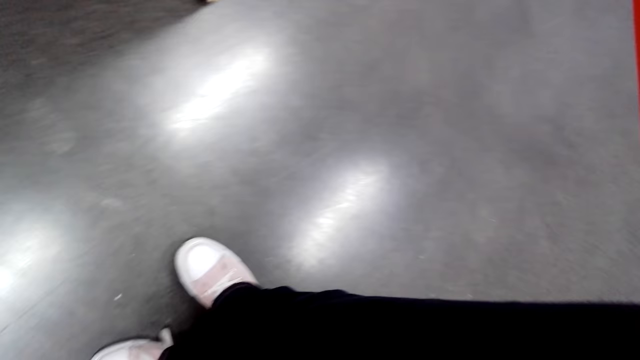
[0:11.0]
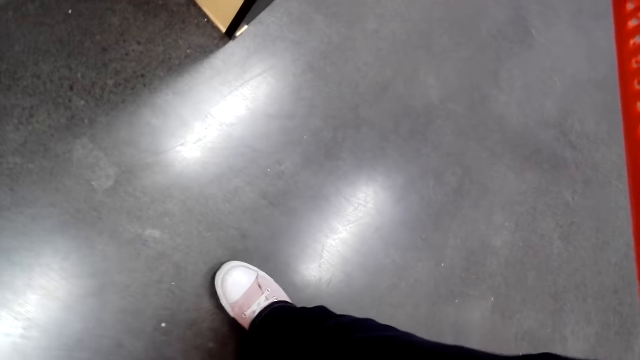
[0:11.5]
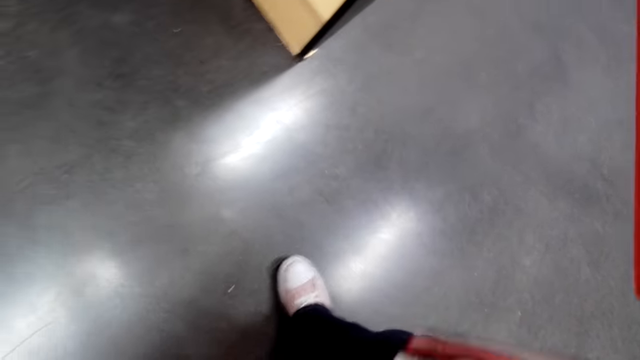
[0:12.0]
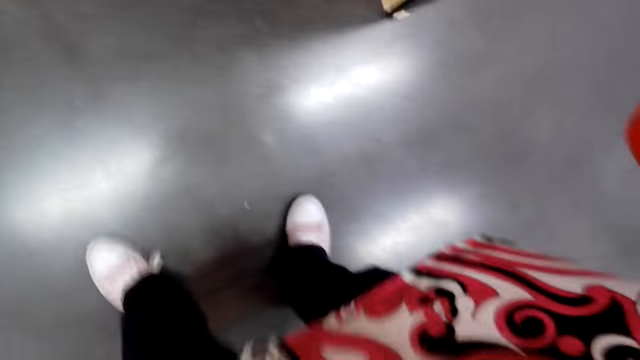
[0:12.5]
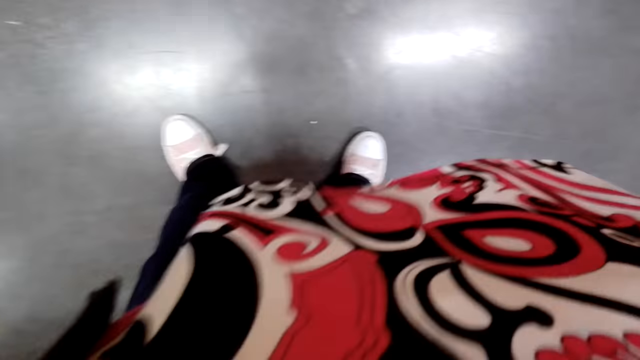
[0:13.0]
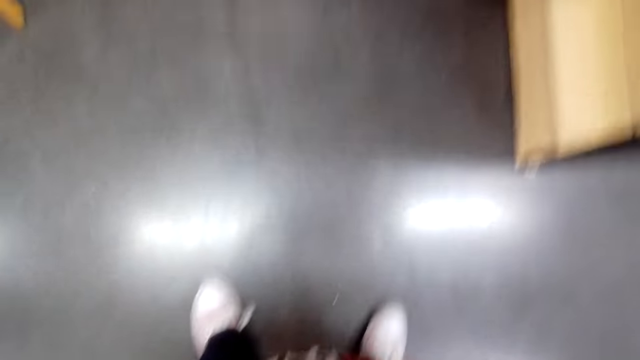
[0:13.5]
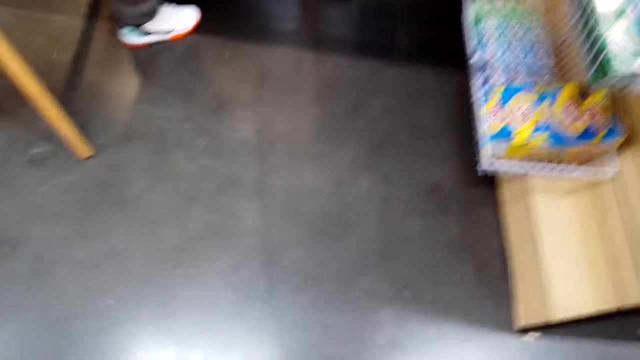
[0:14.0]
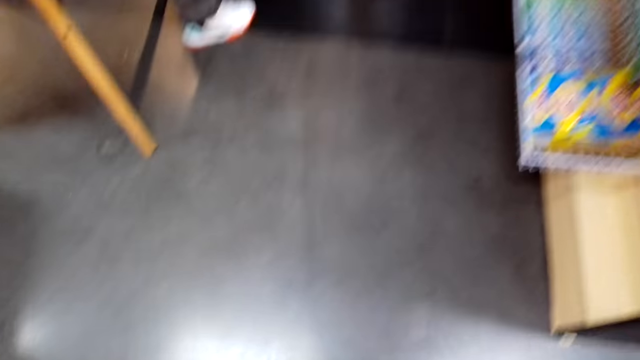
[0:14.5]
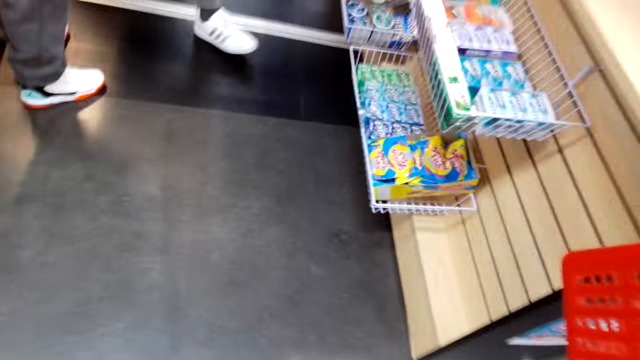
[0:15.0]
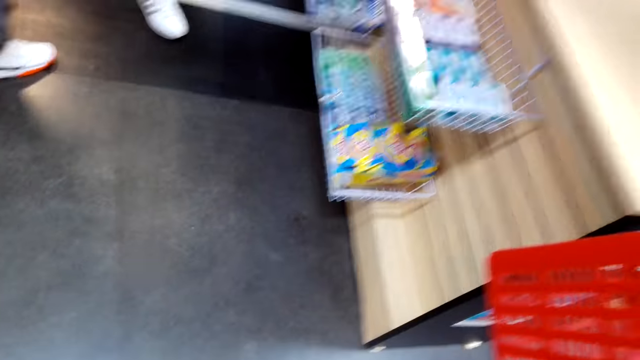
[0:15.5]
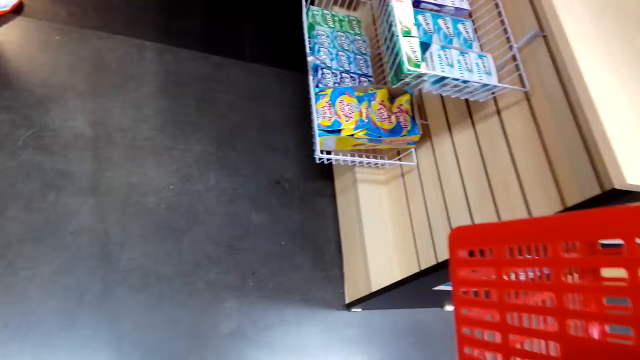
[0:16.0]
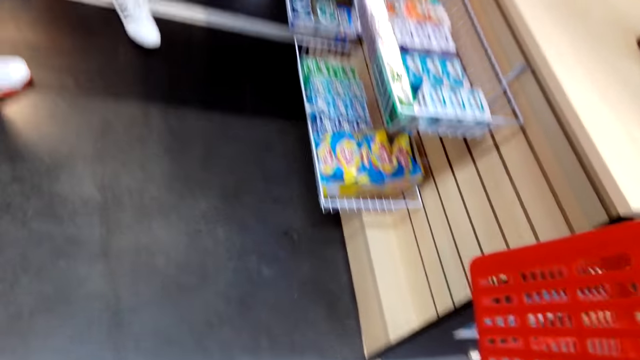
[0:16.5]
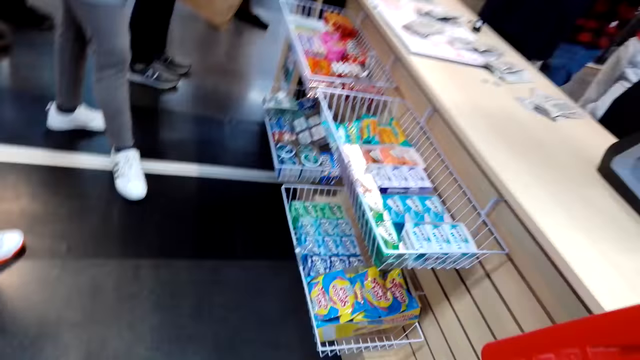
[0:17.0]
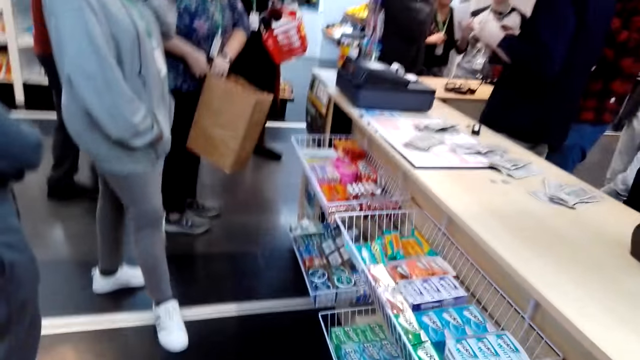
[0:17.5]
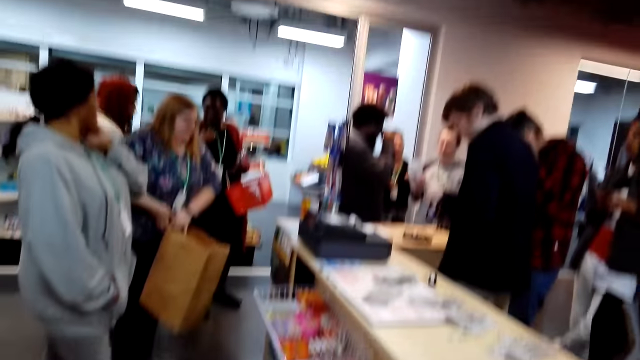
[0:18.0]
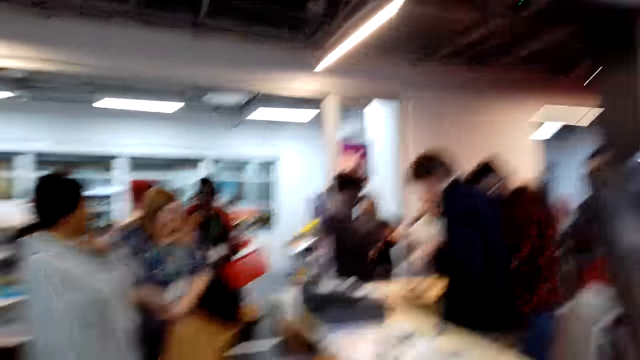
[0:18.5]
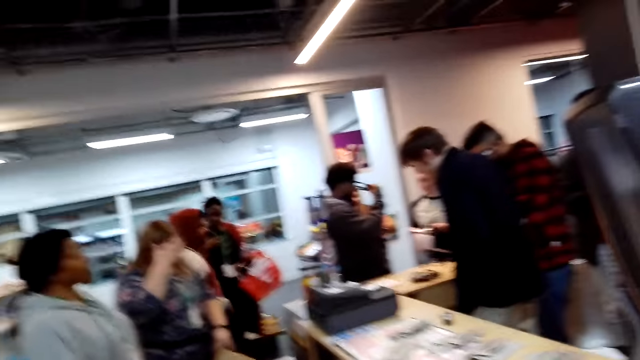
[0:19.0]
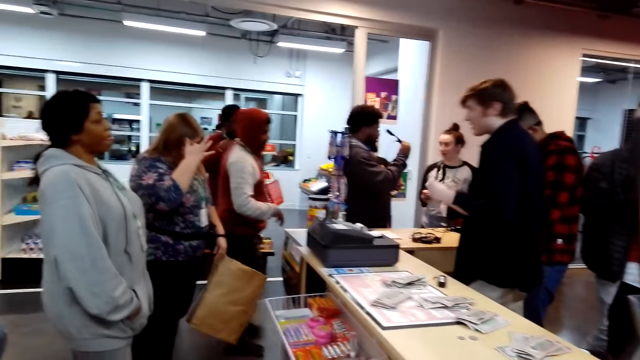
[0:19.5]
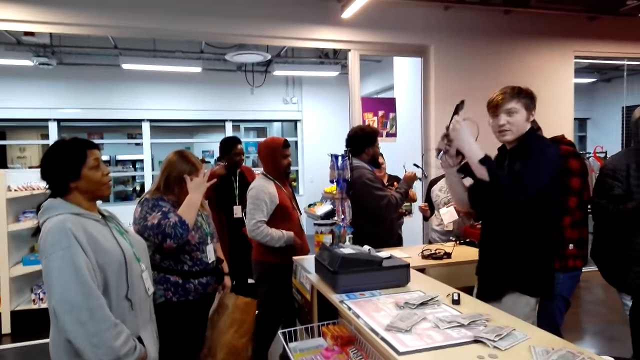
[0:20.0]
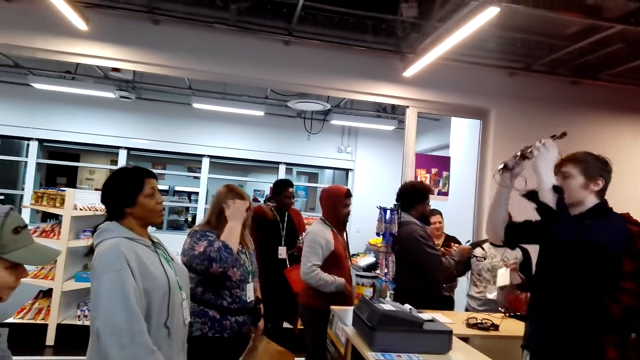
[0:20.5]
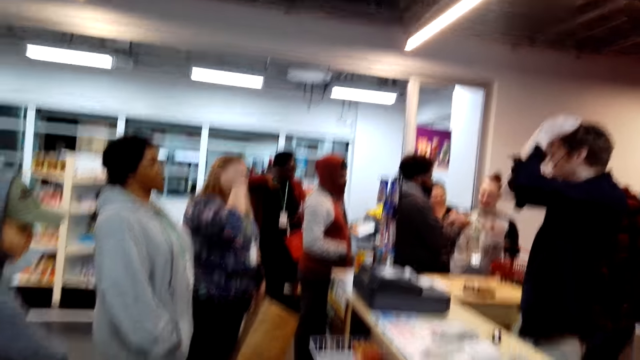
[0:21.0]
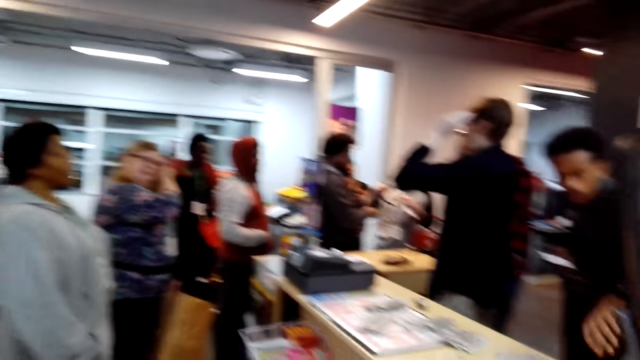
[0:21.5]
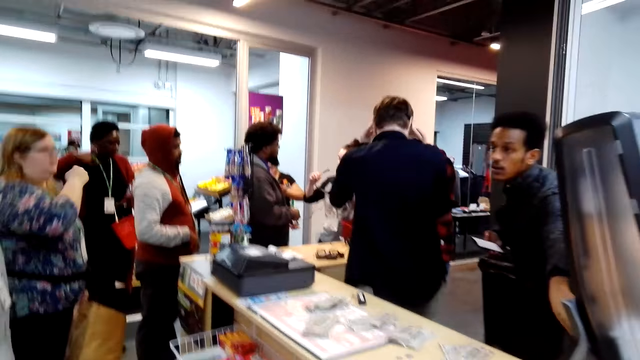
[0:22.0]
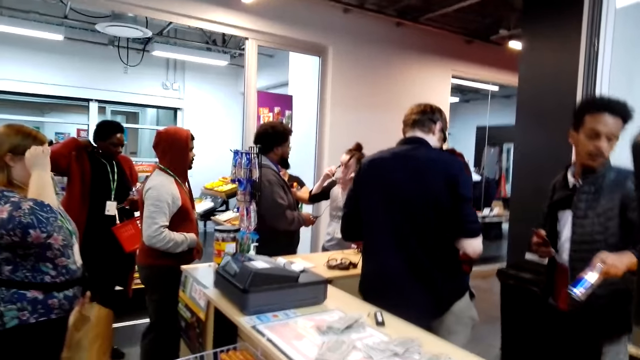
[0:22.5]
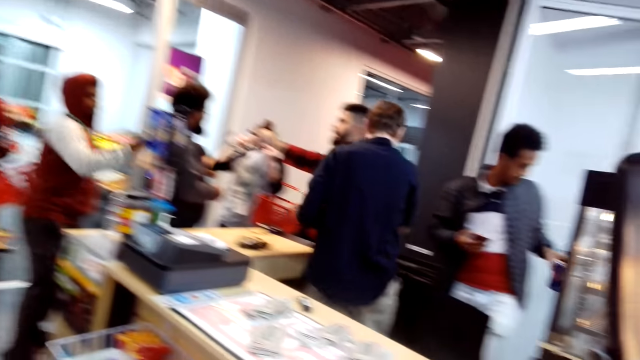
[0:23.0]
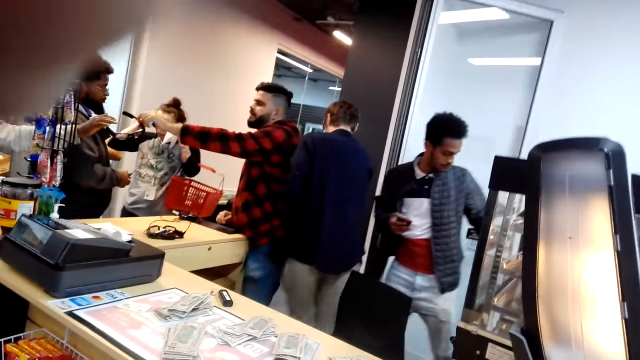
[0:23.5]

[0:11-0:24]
The camera wearer looks around. A man appears. A lady appears. The lady moves the leg. Another lady appears. The second lady steps forward. A third lady puts the box down. A fourth lady steps forward. Another man appears. A third man puts on the glasses. A fourth man appears. A fifth man moves the hand.

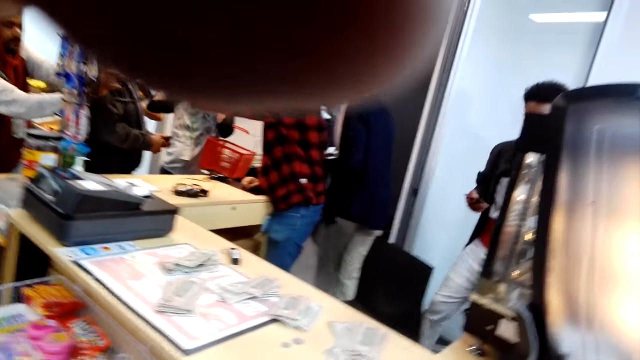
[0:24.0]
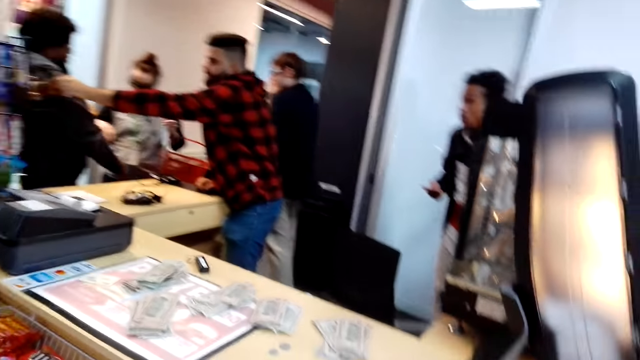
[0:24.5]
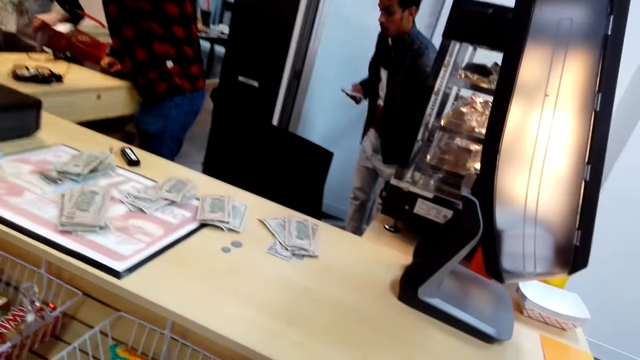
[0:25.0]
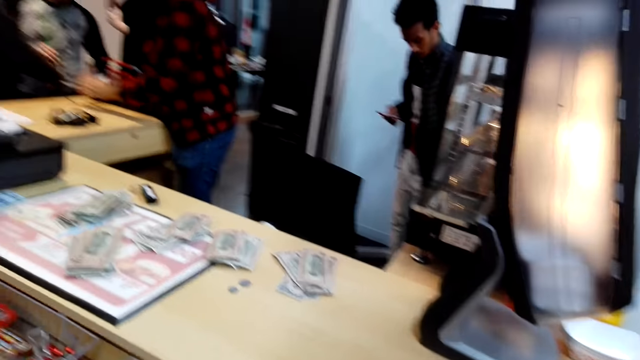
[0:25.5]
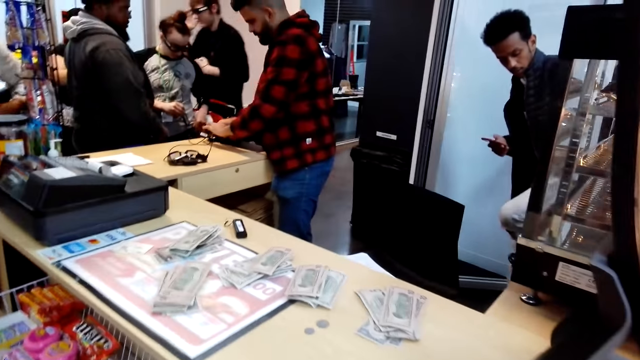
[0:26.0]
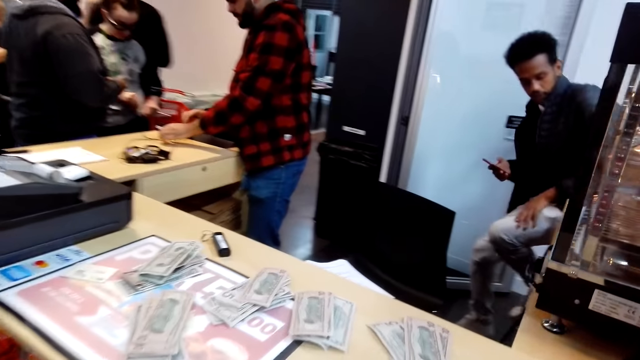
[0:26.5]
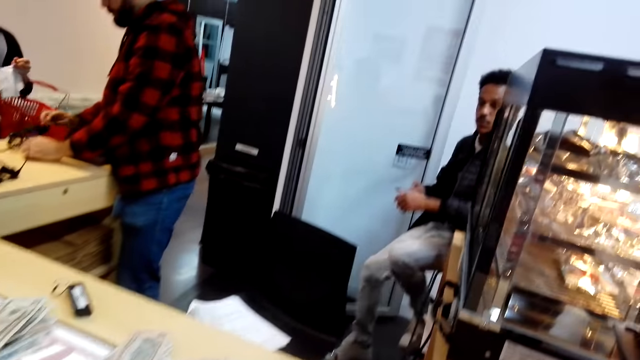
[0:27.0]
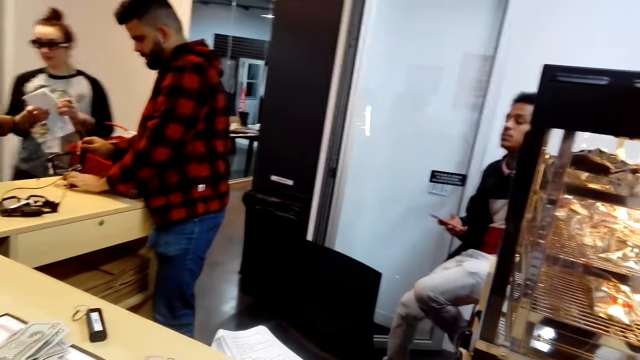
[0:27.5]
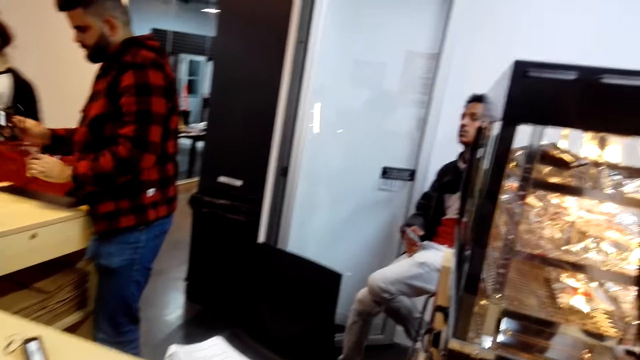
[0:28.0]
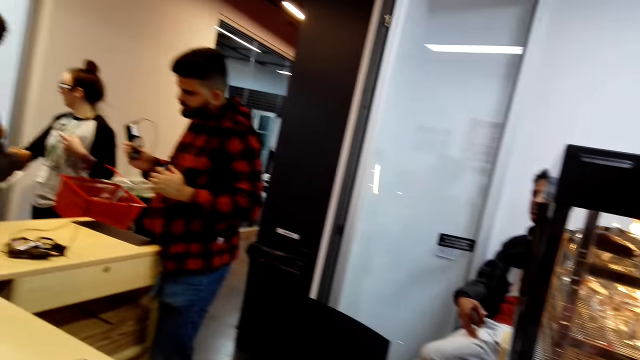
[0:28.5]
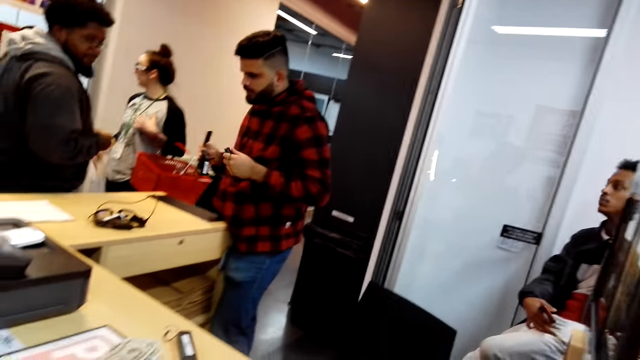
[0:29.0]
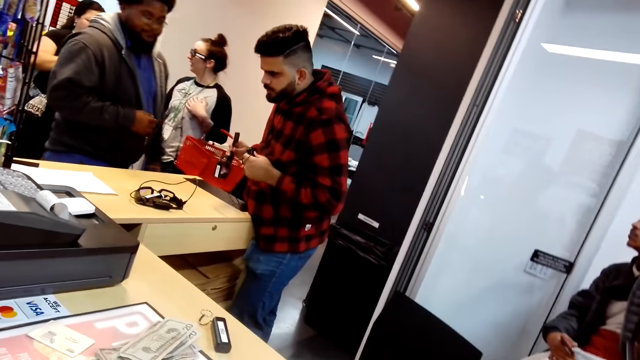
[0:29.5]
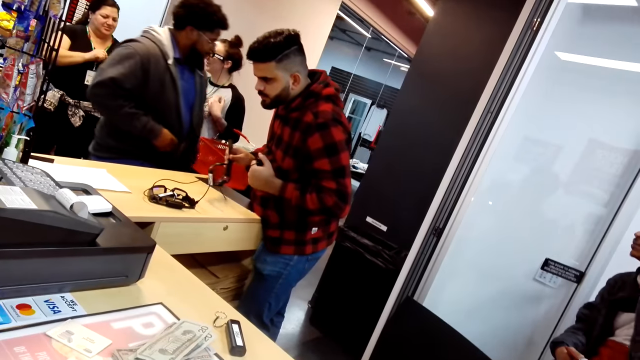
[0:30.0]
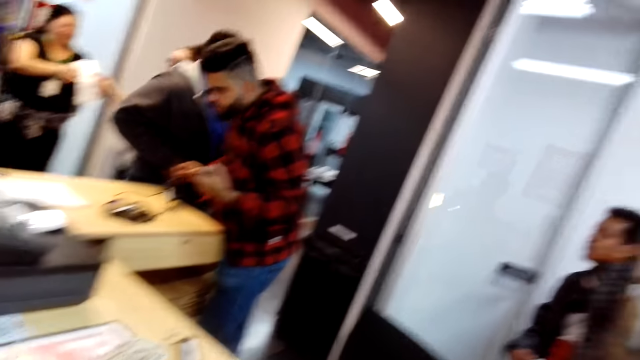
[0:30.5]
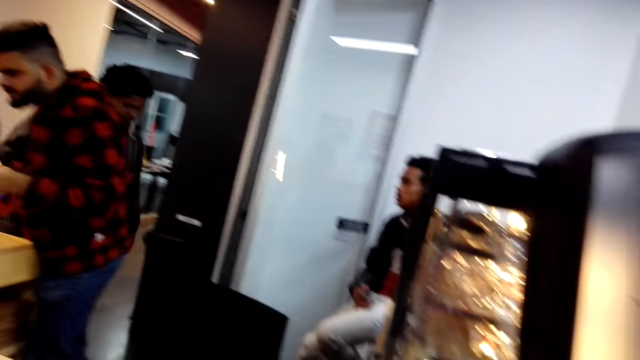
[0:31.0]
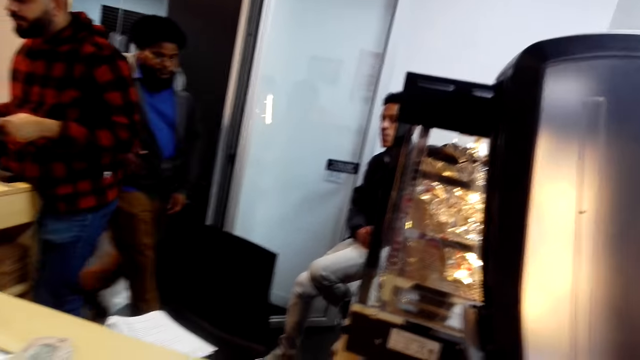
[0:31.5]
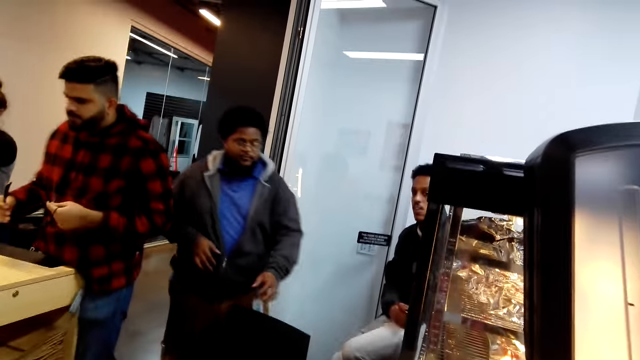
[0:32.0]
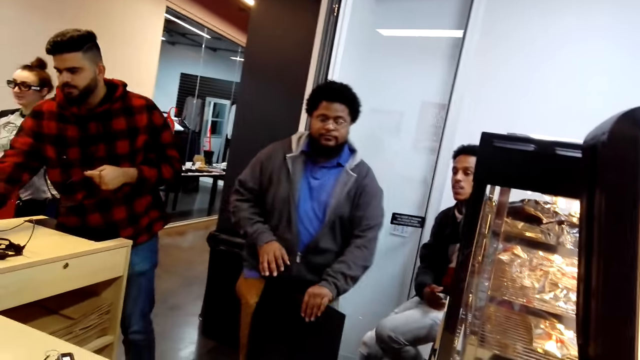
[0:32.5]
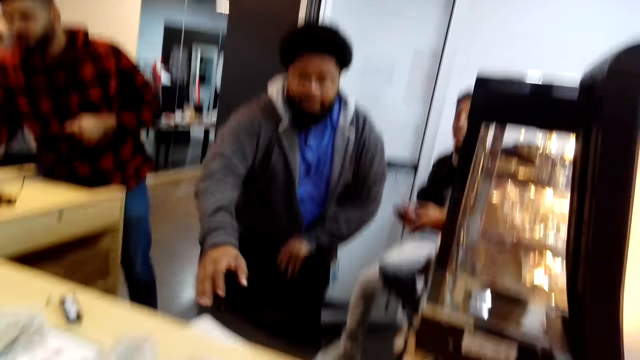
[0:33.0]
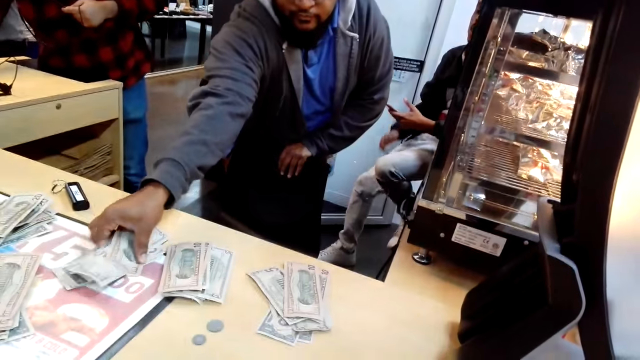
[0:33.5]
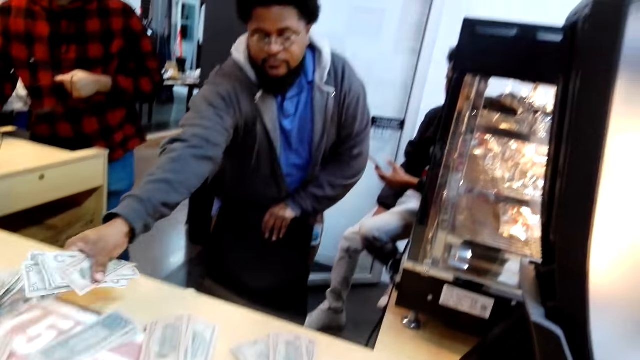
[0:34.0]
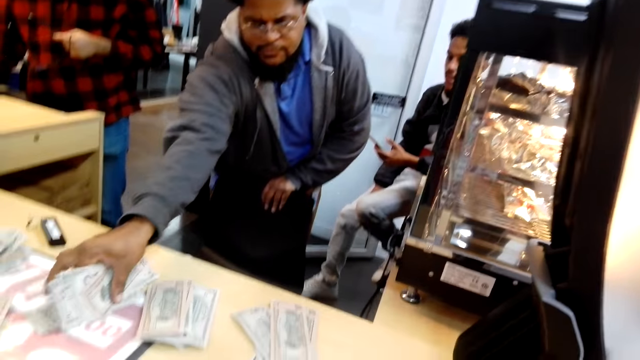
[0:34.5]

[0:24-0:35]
The camera wearer touches the camera. A man moves the leg and sits on the chair. The camera wearer looks at the cashier. Another man lifts the glasses. A third man steps forward. The third man moves the chair and picks up the money.
